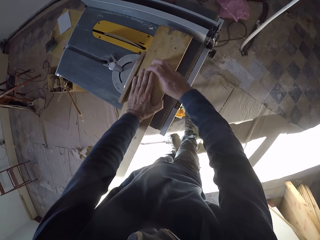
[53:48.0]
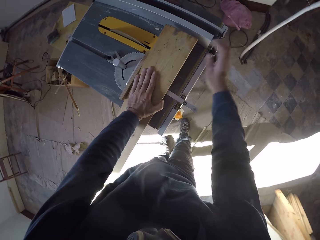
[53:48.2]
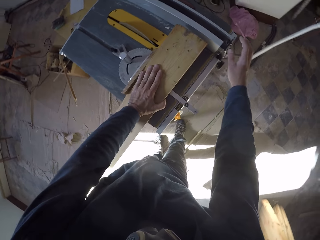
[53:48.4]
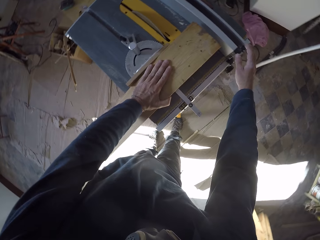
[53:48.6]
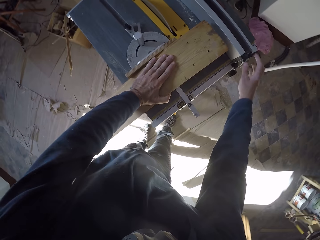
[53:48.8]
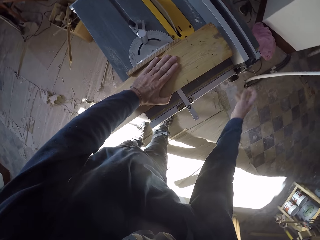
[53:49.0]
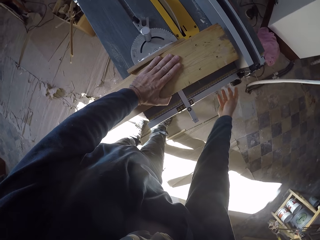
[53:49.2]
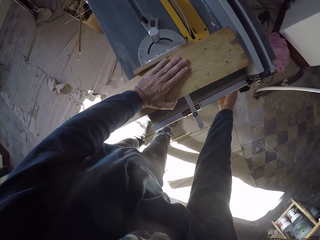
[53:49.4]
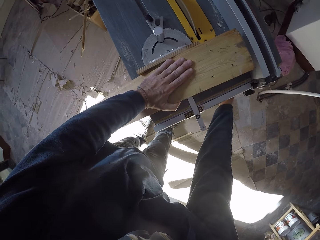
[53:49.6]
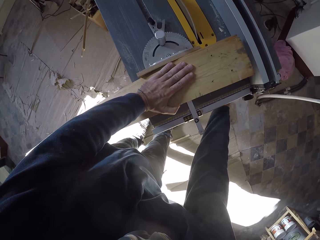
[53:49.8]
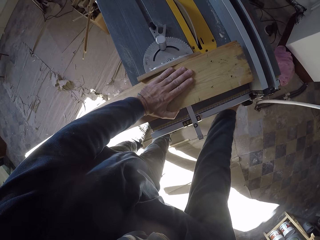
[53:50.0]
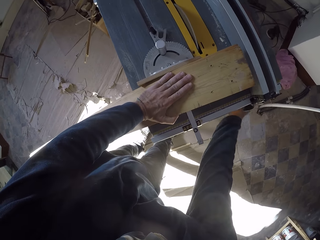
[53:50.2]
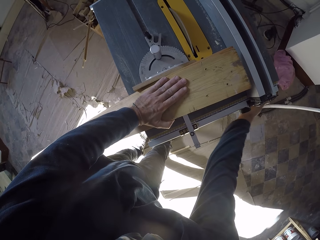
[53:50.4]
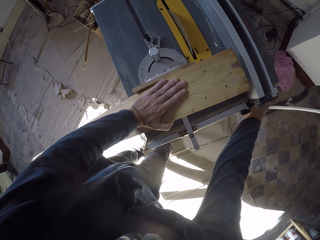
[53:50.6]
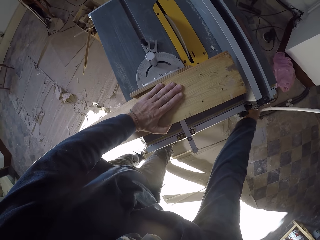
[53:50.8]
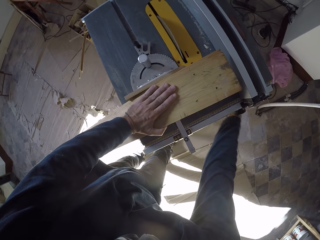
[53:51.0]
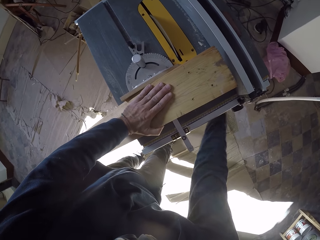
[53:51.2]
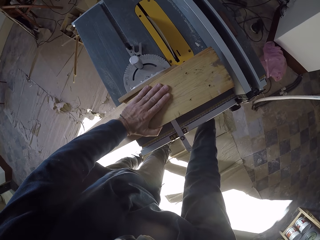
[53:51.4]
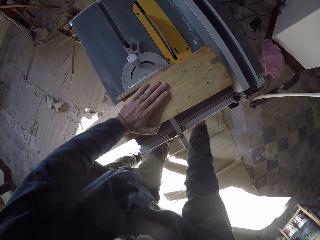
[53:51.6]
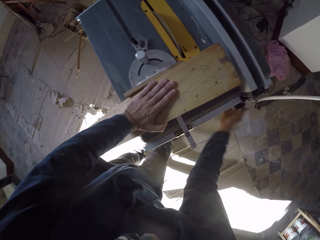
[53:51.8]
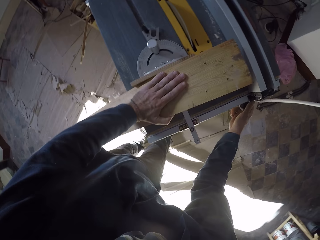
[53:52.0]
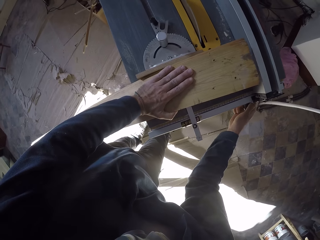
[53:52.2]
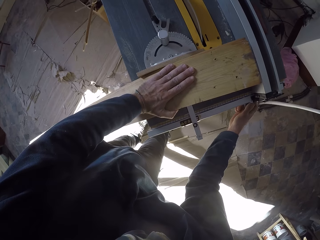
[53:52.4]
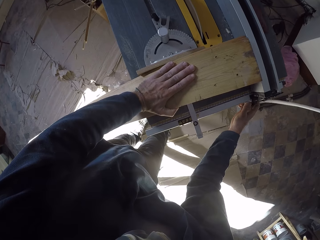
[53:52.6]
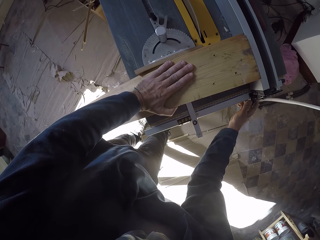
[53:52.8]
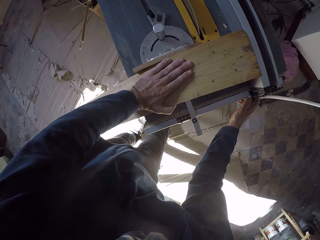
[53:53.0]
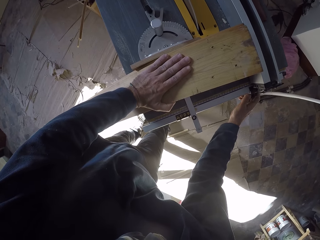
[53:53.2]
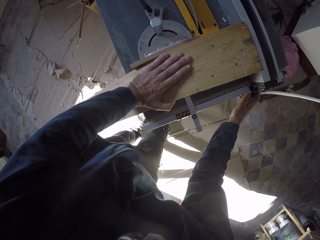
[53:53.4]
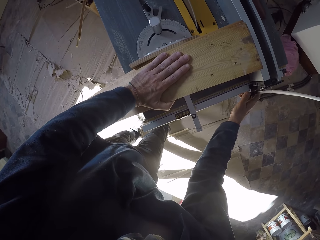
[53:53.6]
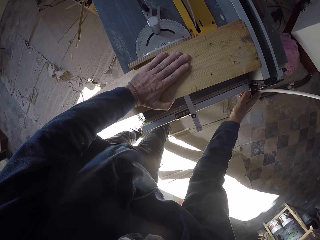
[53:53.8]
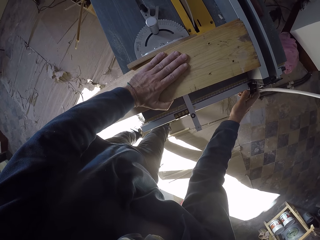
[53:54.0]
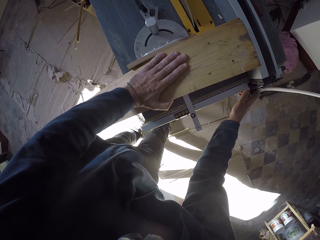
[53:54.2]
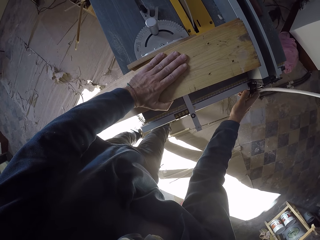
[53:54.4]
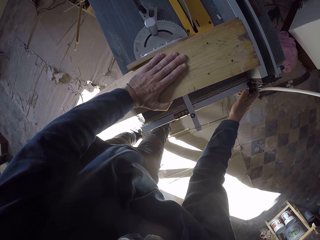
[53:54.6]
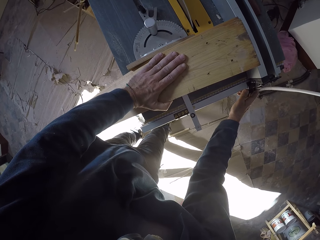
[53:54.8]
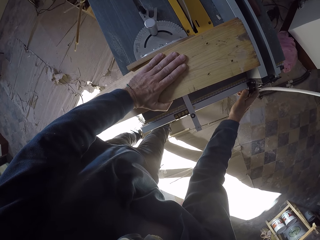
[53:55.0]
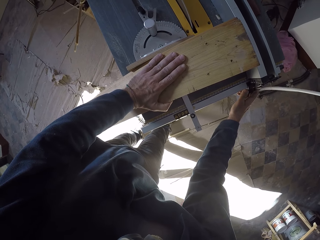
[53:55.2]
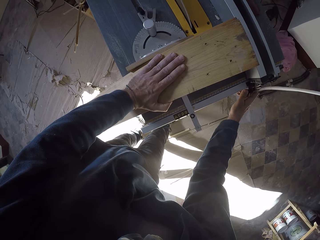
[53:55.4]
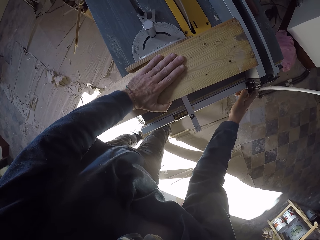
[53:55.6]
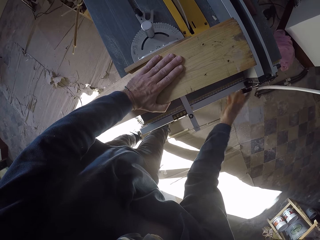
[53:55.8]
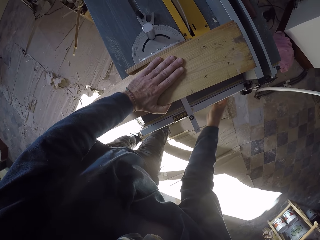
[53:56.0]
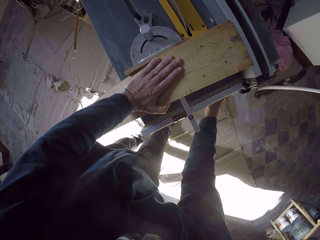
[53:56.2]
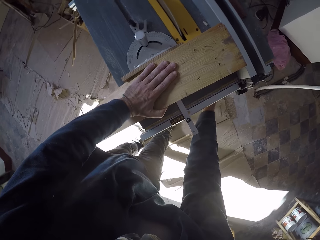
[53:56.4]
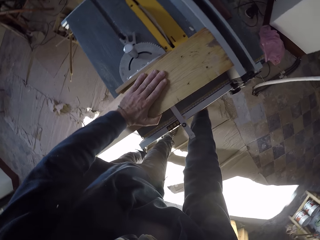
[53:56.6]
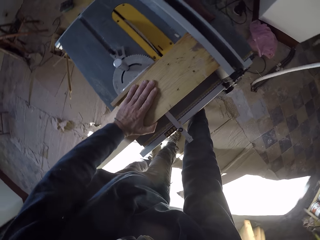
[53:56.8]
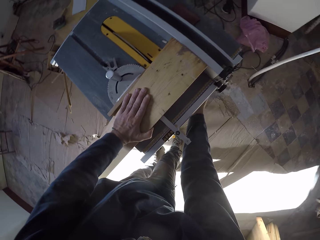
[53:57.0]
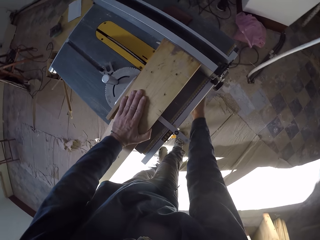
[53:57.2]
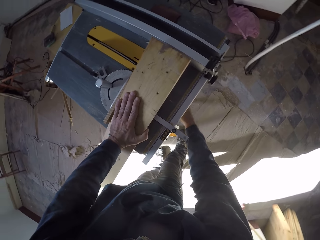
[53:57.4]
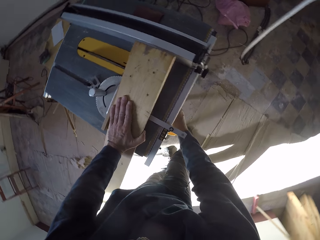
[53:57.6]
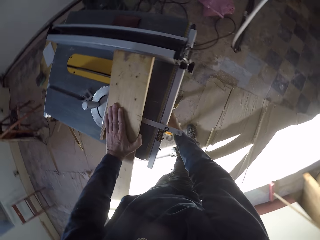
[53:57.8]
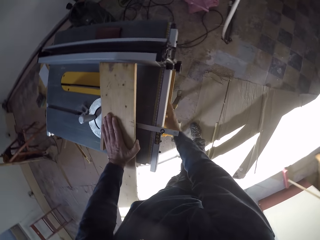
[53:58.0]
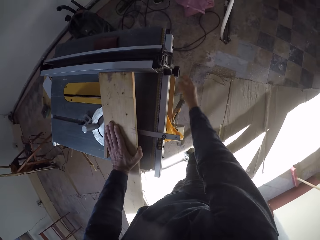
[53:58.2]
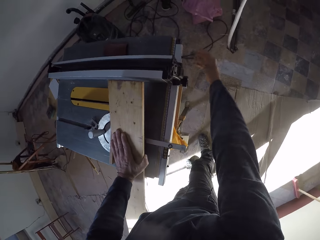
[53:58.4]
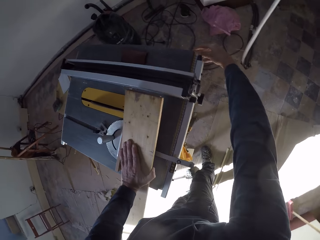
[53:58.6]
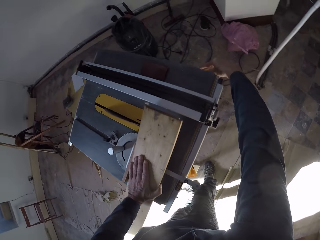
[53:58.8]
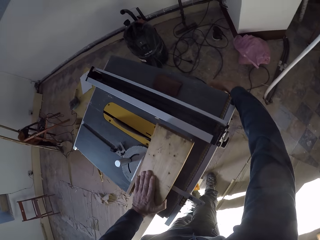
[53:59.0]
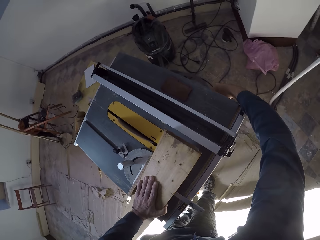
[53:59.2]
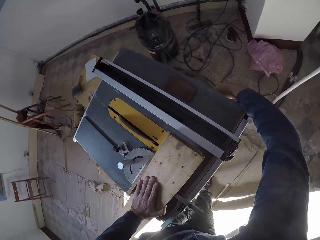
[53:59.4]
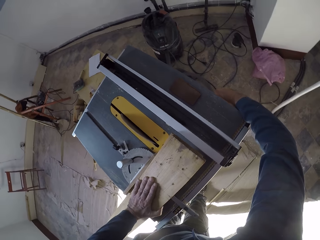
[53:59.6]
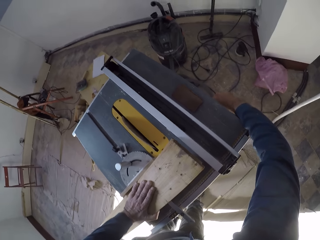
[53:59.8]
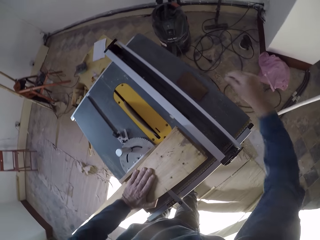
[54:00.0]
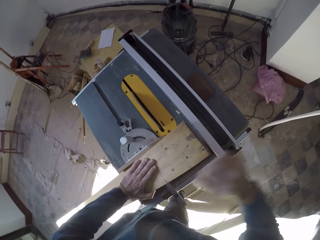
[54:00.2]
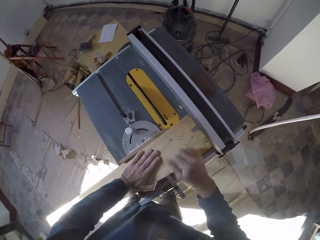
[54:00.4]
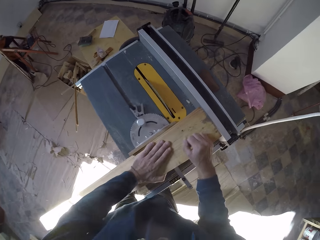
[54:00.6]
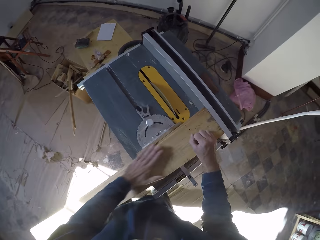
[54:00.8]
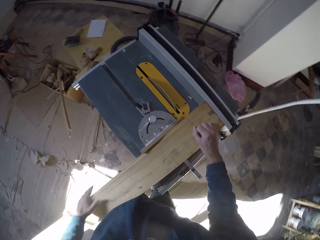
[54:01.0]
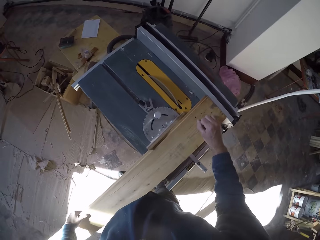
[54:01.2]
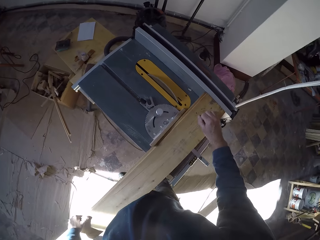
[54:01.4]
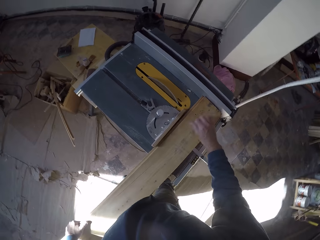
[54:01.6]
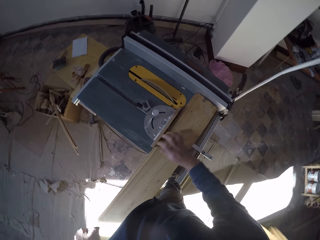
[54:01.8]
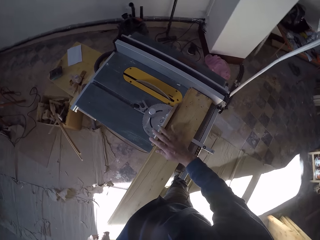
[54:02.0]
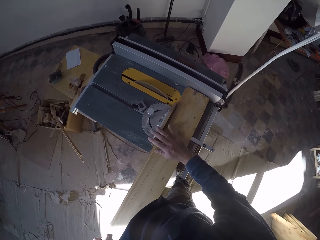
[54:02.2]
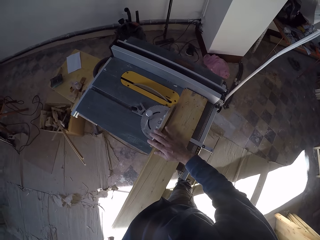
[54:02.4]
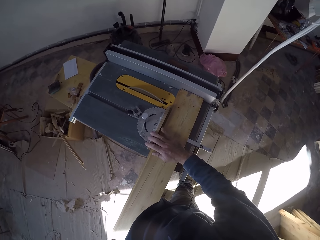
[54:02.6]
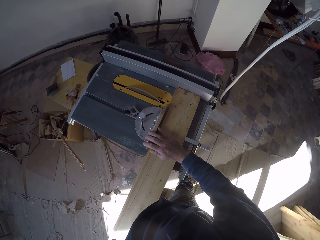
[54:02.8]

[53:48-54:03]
The camera wearer tightens the fence. He adjusts the table saw with his right hand. He operates the table saw with his right hand. He holds the plank on the table saw with both hands.

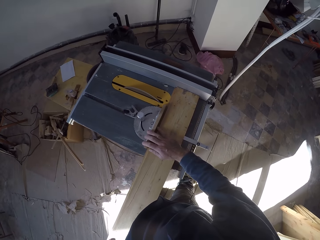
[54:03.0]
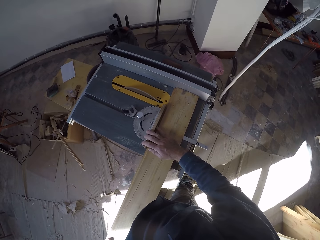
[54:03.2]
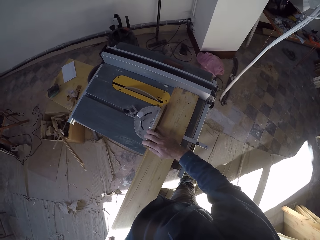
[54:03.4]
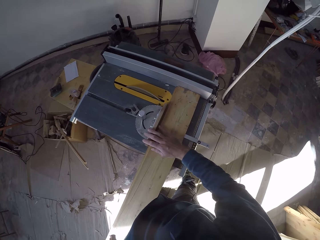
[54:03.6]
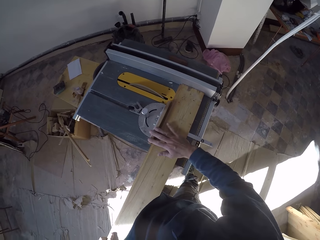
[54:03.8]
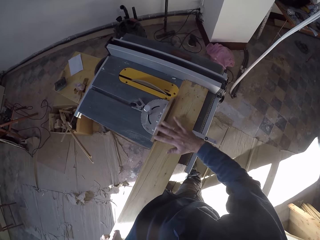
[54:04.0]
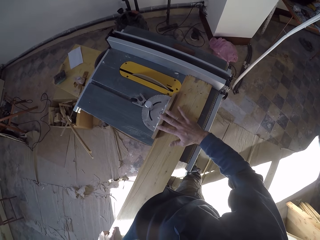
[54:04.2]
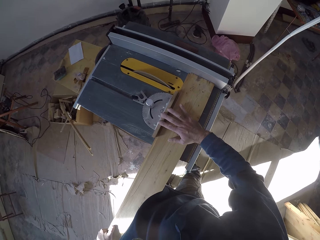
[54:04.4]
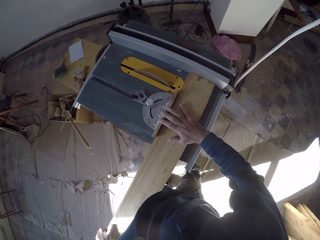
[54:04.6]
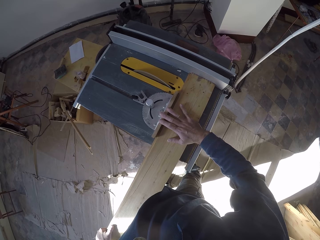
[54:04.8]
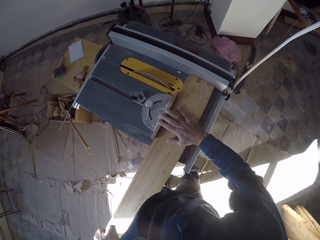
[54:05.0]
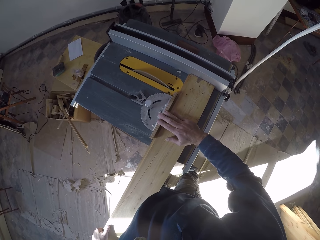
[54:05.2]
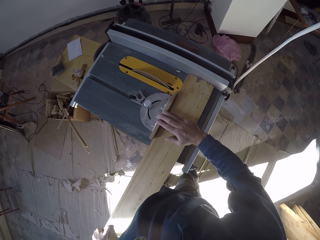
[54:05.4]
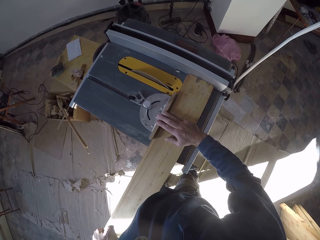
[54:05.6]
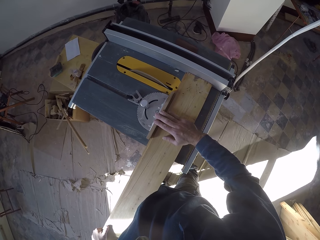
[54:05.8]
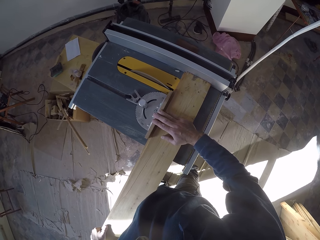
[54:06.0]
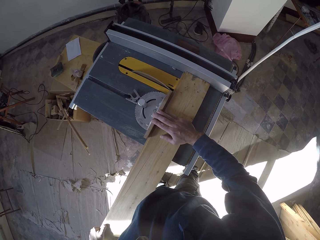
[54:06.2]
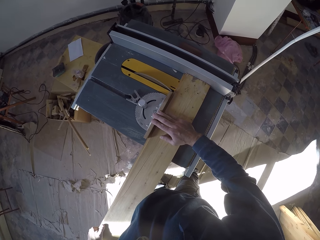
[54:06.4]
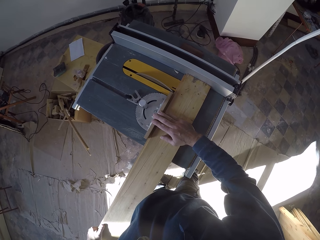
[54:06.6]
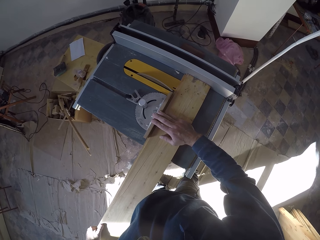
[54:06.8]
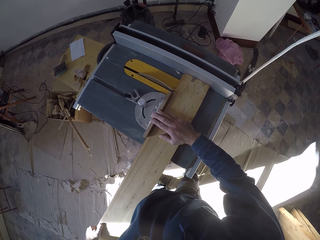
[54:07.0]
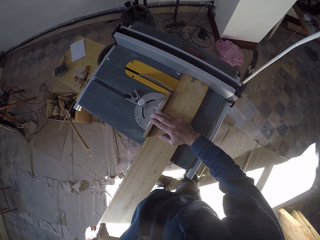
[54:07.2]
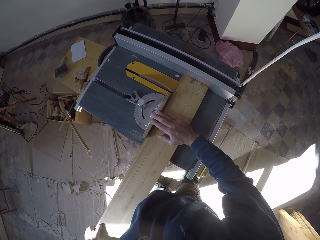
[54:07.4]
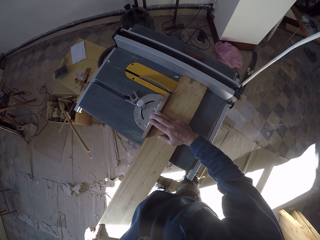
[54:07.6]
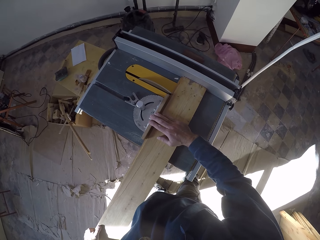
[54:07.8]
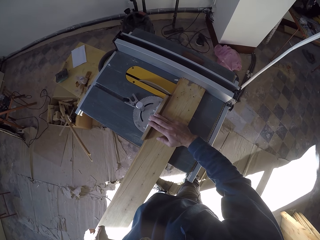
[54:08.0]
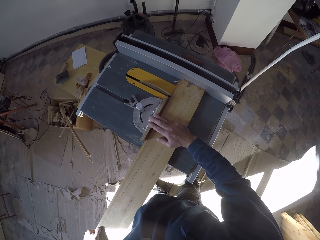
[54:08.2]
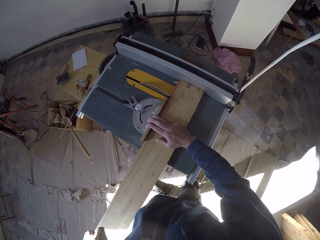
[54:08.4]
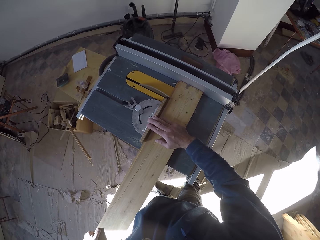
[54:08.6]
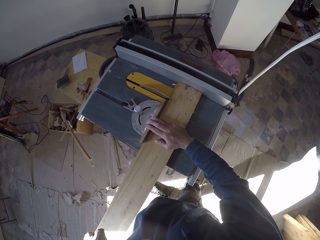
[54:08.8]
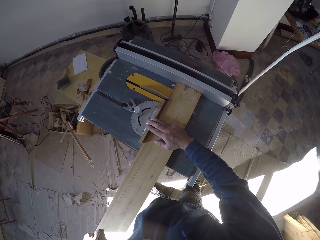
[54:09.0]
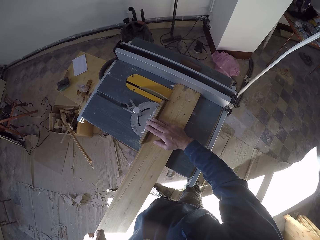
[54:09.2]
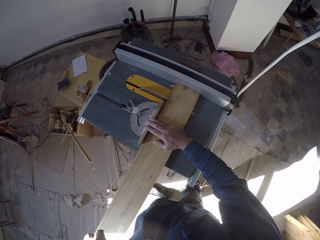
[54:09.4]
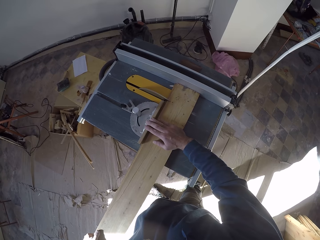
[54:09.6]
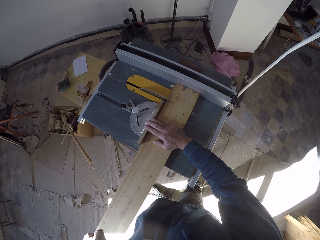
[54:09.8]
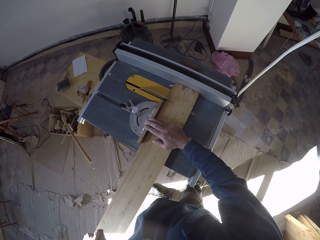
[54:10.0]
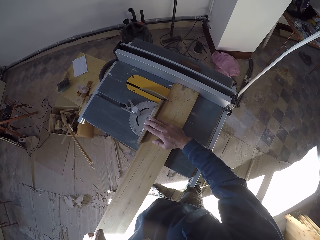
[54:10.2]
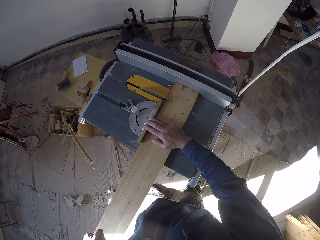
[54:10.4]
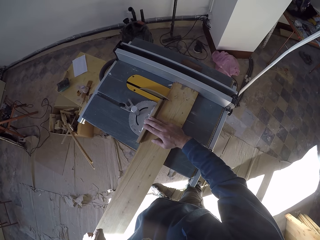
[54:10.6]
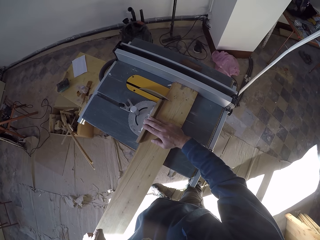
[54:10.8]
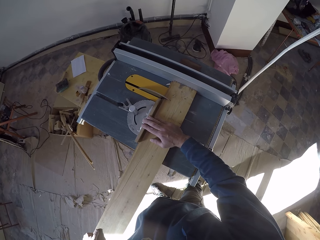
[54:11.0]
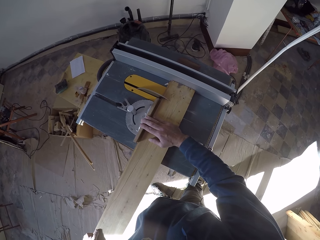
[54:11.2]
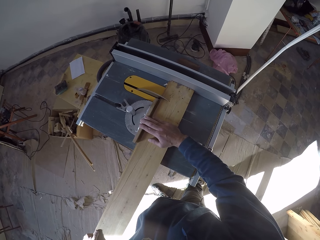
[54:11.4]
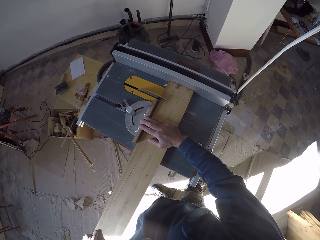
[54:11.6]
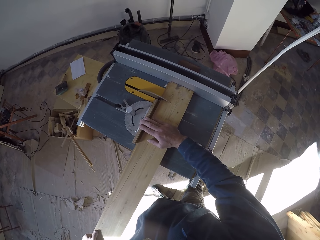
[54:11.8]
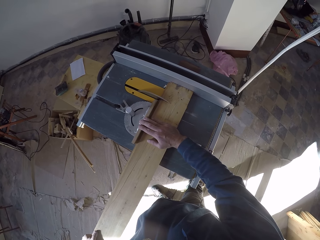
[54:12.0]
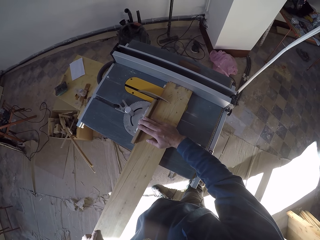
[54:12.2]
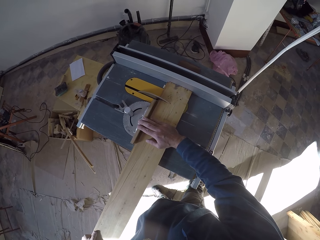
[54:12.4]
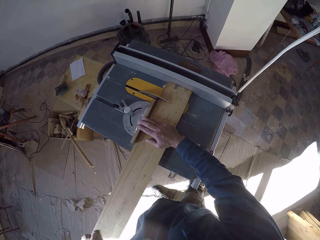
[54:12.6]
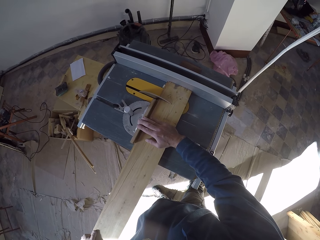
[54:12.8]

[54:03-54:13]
The camera wearer cuts the plank on the table saw with both hands.
